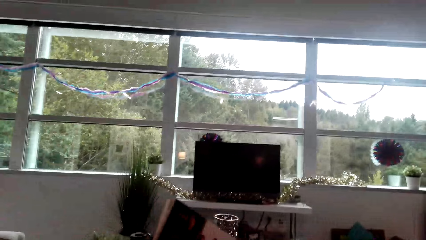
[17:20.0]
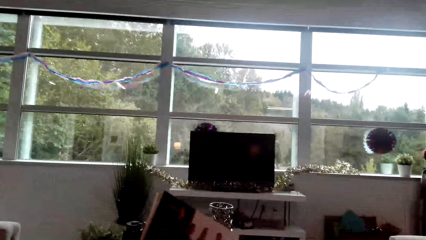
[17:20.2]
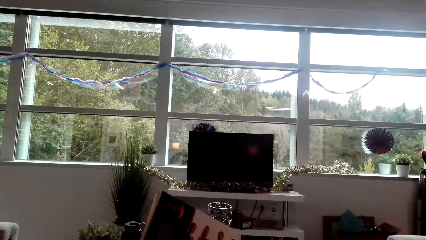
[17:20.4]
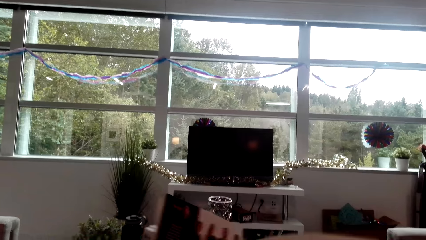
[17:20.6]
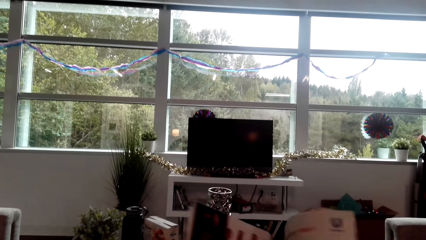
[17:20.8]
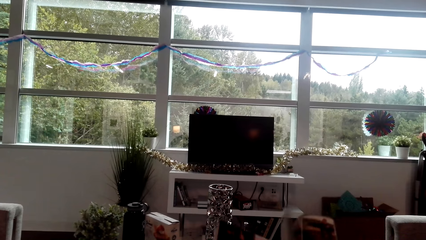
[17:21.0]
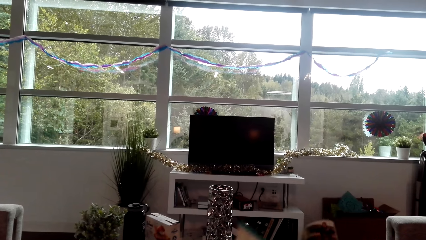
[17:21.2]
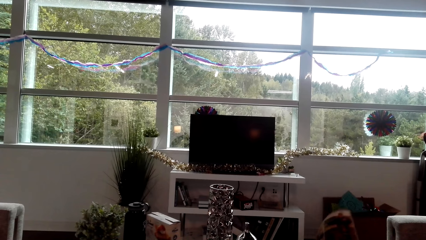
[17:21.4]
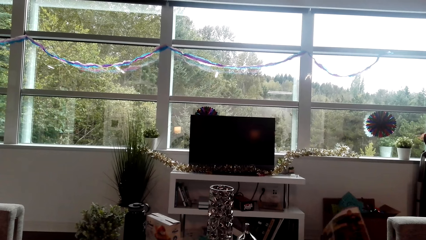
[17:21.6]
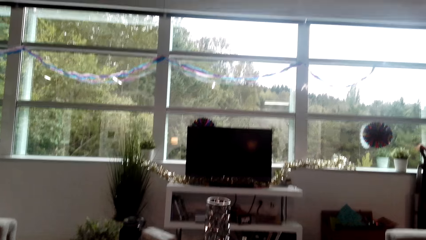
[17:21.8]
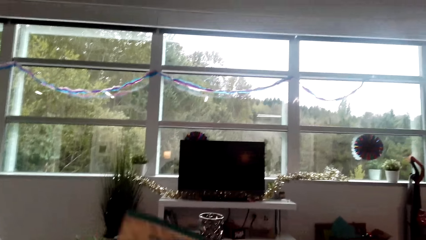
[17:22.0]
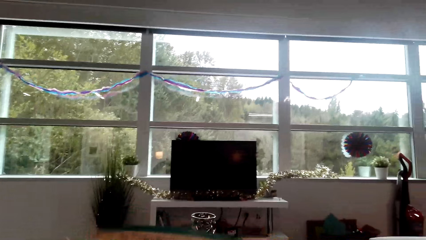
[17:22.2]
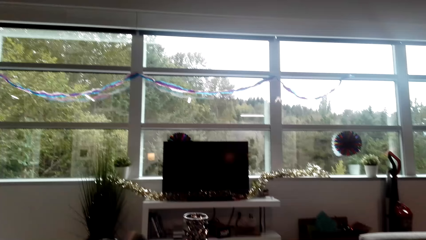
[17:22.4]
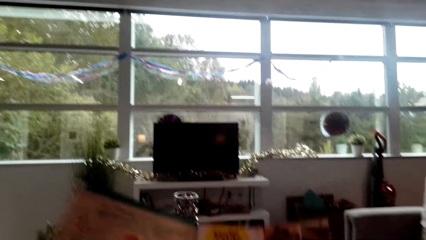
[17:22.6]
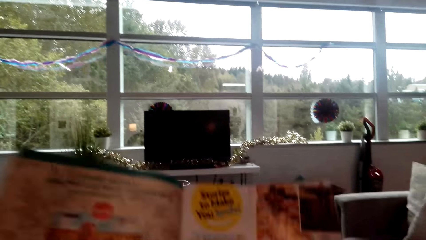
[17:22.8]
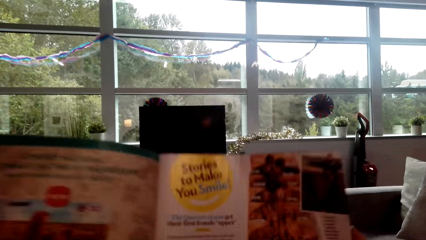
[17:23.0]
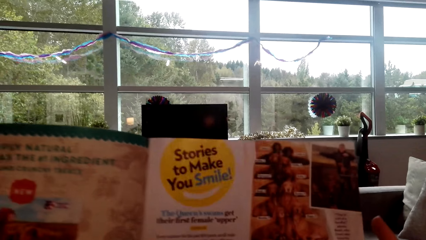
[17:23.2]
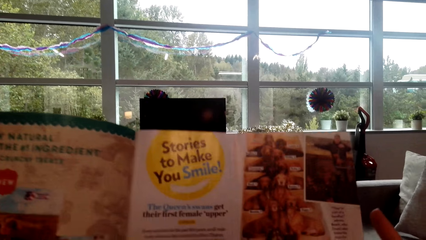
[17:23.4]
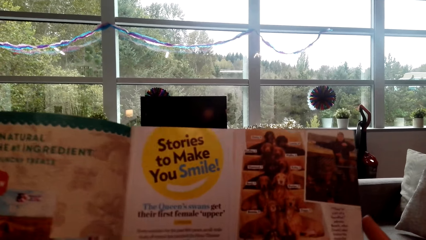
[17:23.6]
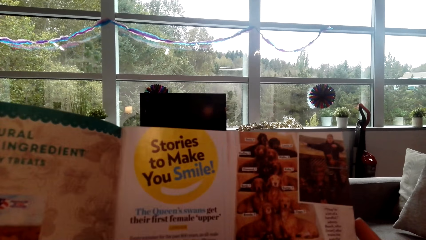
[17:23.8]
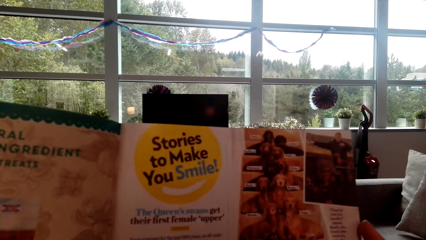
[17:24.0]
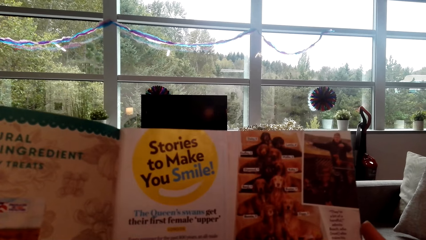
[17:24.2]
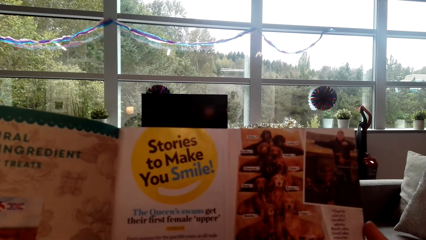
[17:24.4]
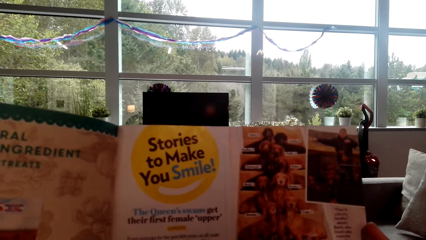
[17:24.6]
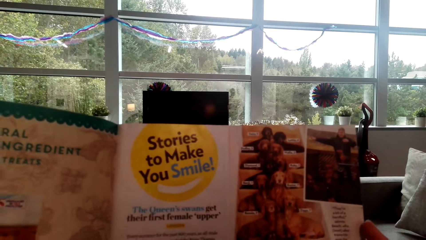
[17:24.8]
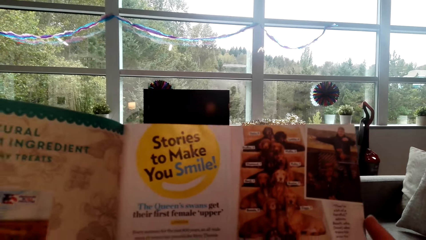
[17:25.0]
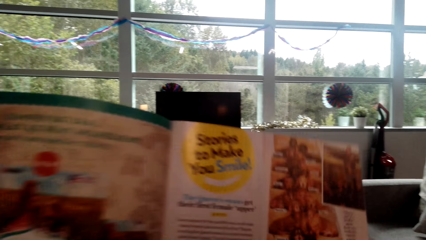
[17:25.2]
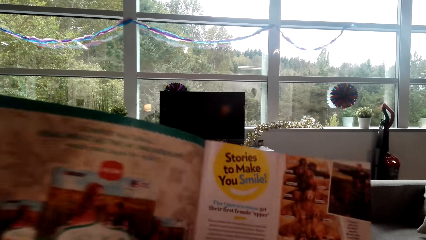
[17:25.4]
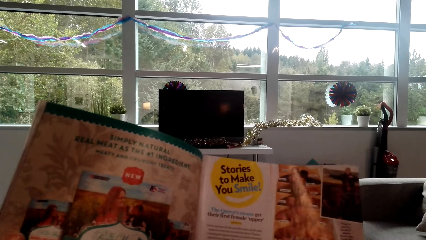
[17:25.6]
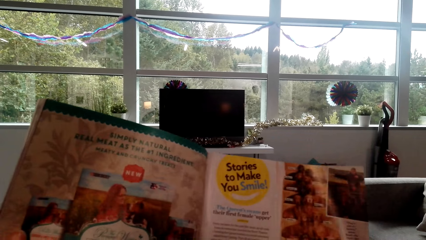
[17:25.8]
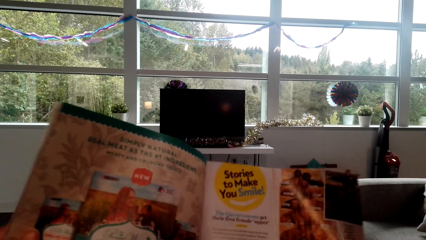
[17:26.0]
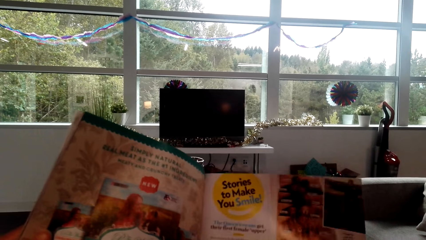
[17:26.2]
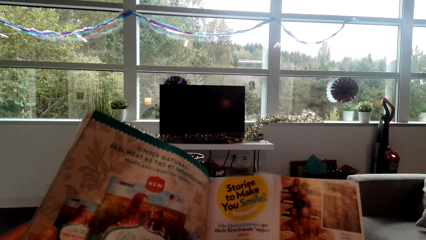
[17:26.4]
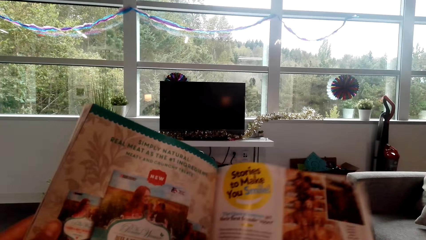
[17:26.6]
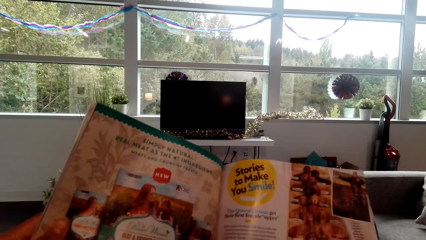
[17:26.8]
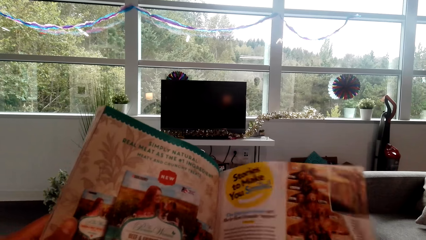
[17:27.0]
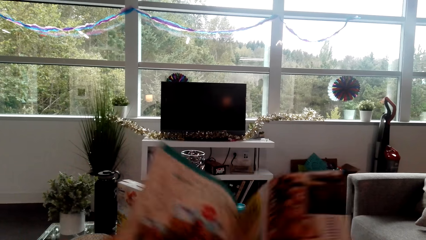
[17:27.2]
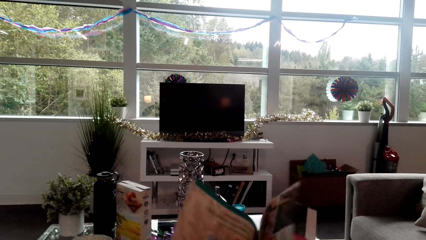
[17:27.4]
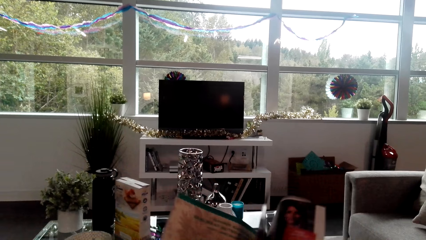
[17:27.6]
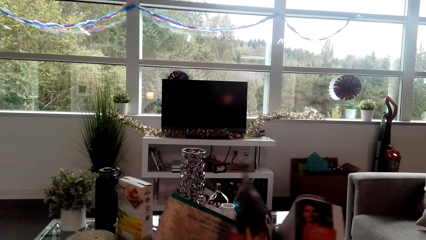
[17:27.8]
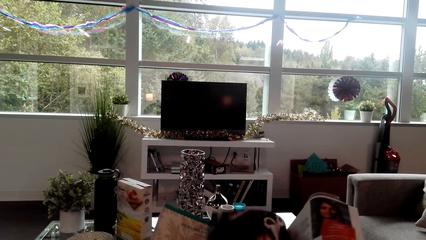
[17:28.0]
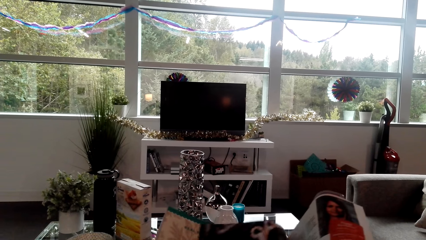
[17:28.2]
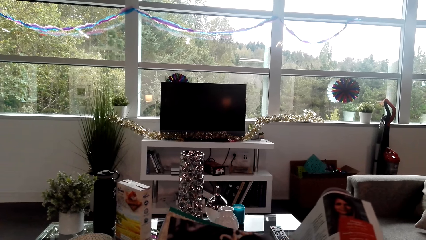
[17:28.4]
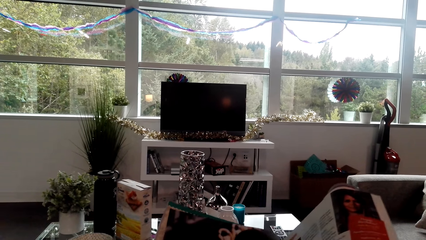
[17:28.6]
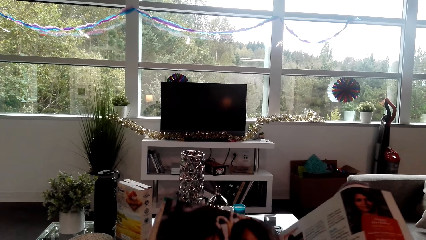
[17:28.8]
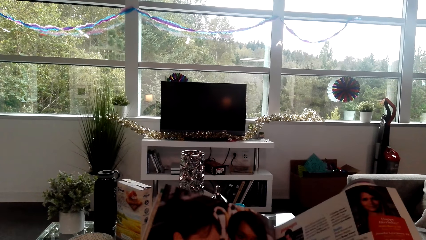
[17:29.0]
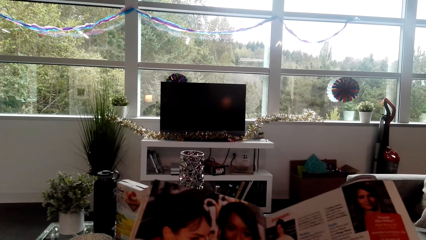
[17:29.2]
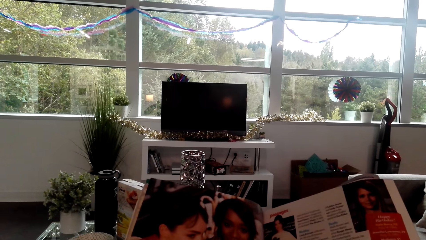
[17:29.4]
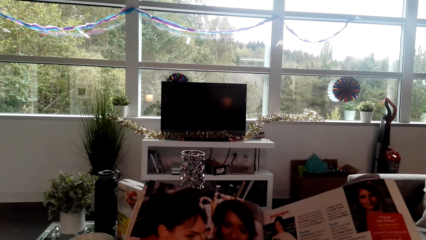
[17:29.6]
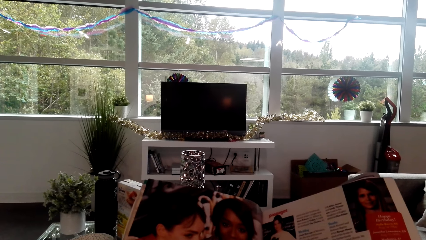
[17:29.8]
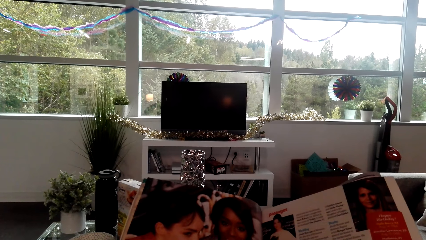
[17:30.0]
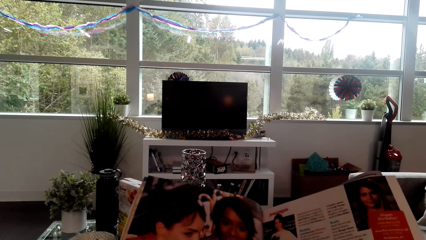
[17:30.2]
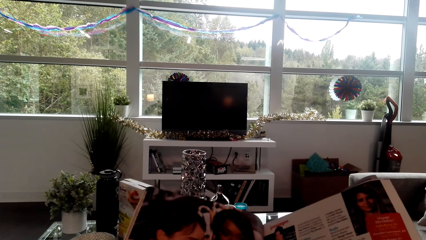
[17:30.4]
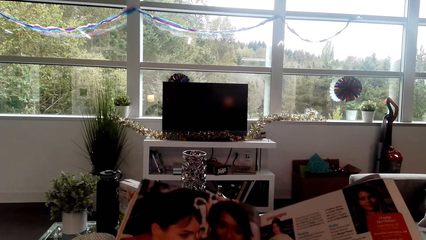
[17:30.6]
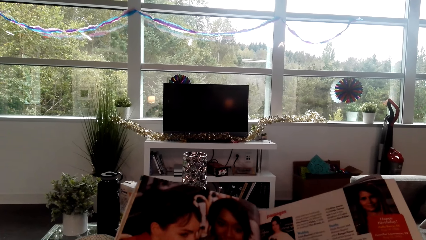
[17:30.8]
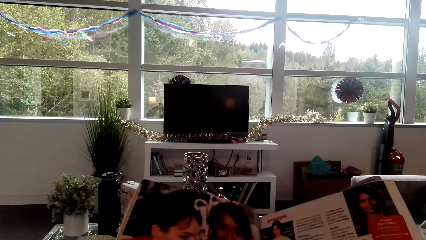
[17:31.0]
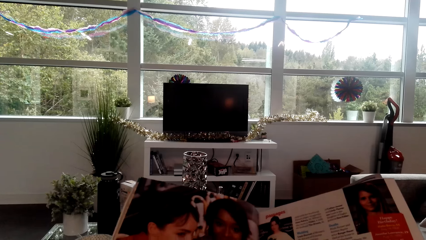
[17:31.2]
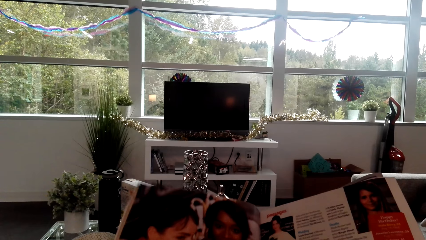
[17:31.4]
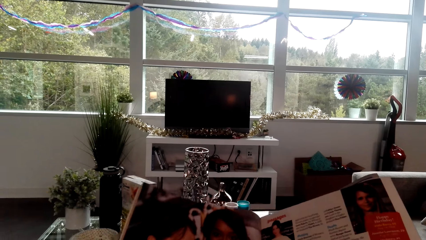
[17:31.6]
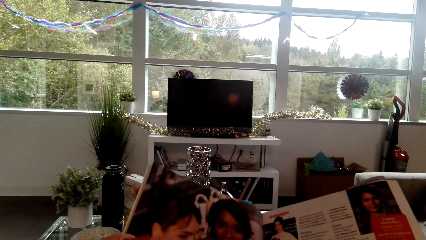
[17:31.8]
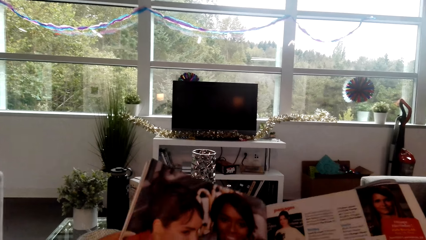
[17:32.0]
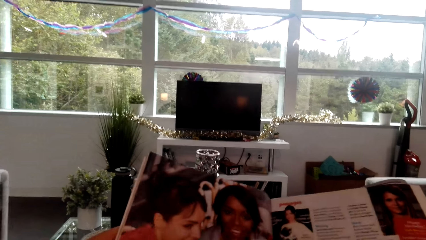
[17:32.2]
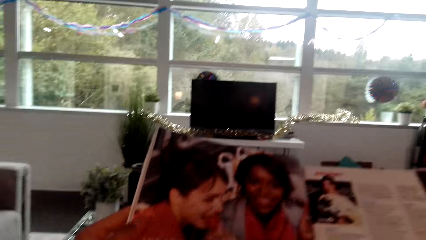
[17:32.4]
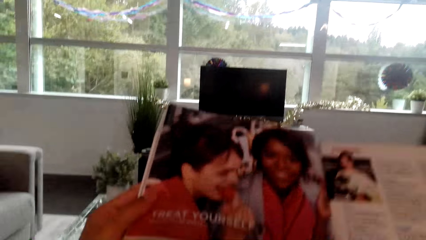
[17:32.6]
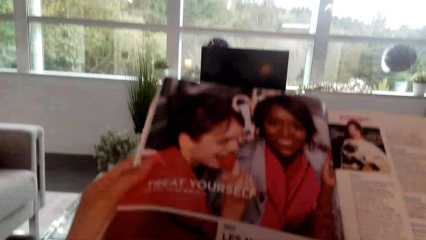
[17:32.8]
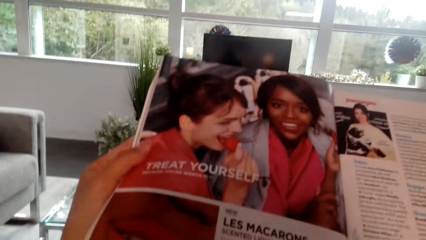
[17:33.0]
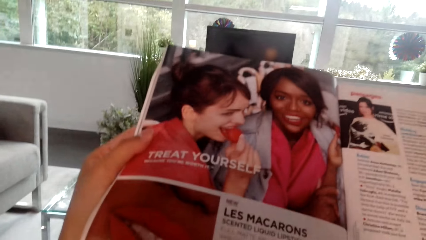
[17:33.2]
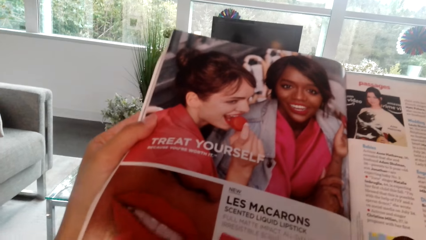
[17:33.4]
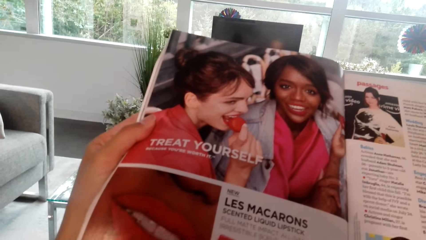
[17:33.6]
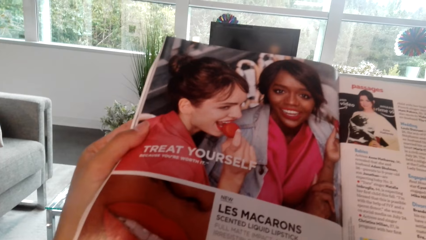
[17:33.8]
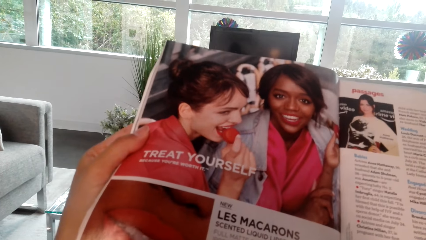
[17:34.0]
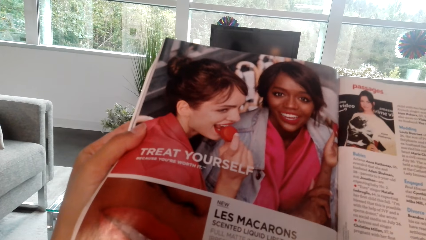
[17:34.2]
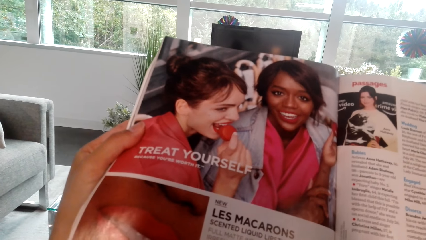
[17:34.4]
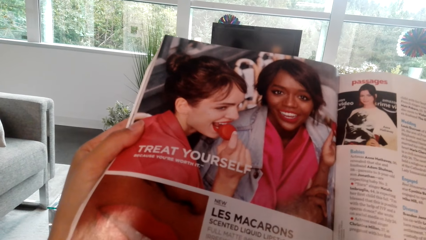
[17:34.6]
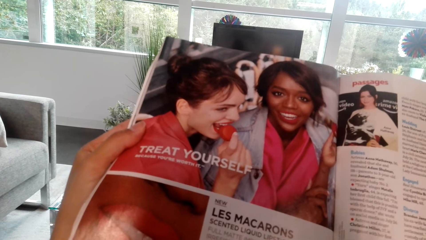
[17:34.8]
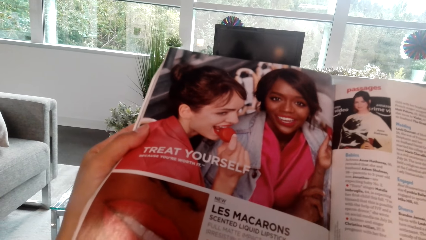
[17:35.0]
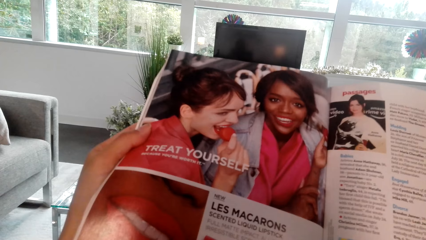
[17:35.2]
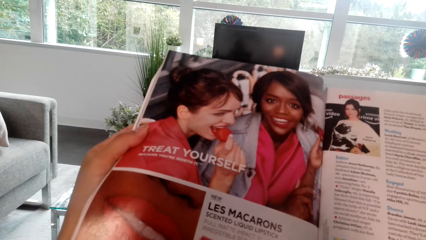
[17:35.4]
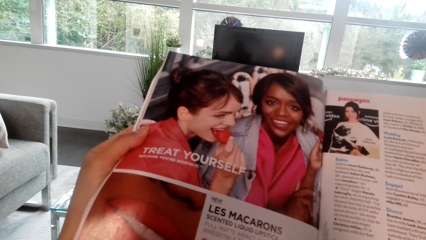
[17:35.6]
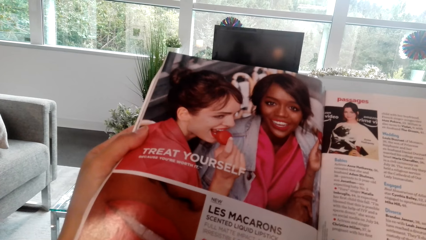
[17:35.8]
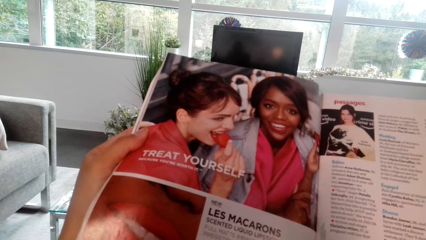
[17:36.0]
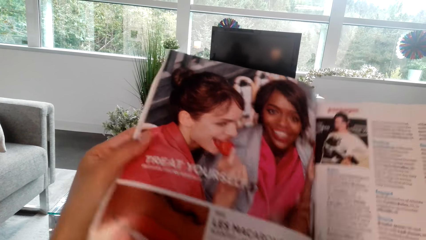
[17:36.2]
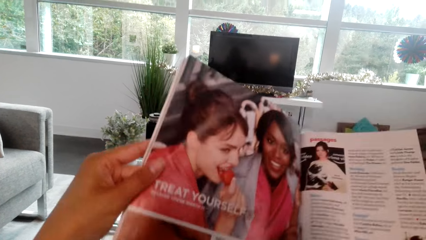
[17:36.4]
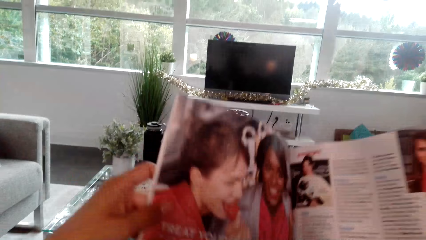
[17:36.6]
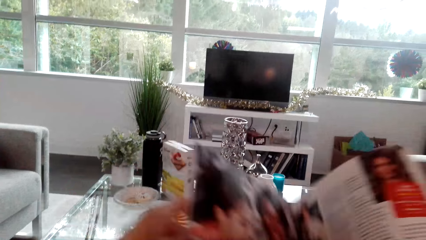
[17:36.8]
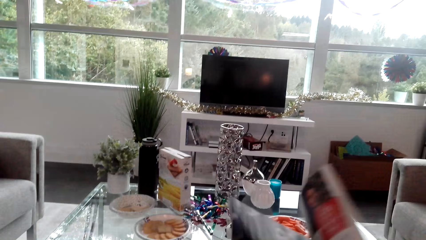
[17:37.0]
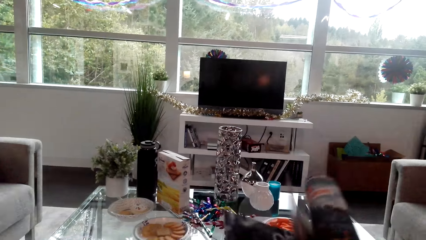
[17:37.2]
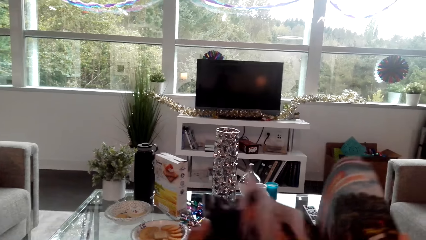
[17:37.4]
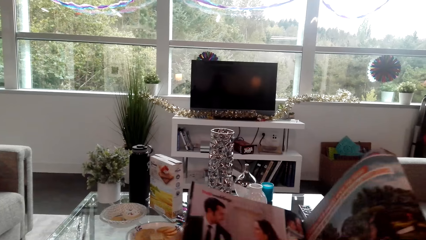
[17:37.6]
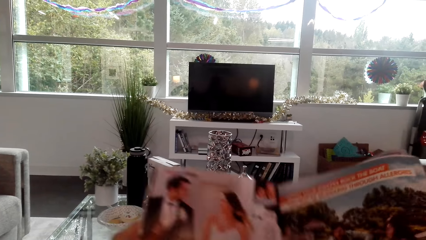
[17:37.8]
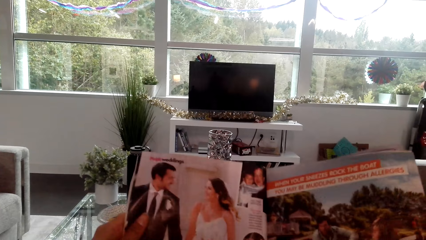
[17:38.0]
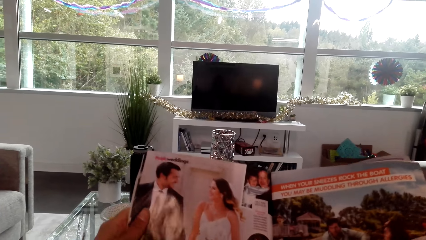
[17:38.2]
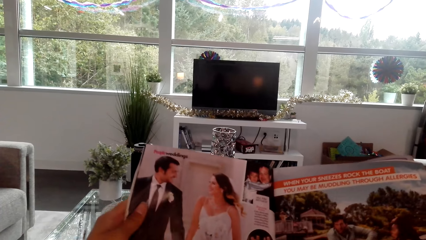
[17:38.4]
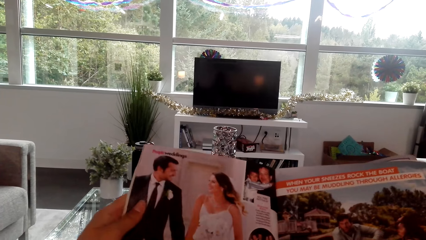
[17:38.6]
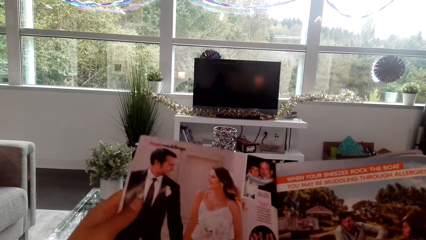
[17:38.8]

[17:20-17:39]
The camera wearer opens the magazine page.
